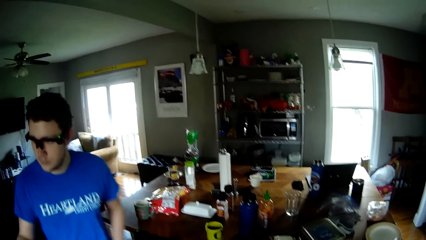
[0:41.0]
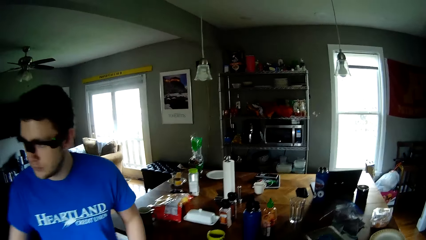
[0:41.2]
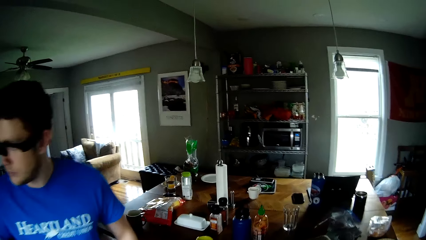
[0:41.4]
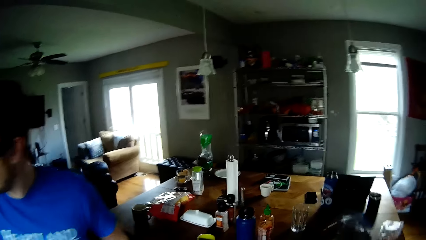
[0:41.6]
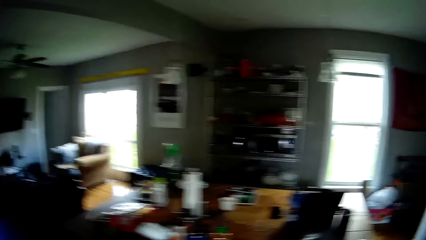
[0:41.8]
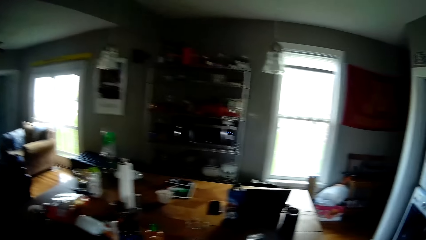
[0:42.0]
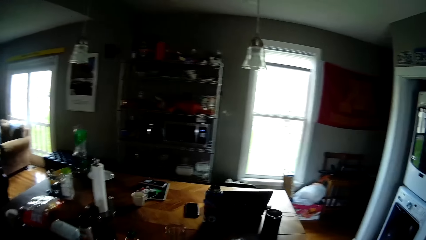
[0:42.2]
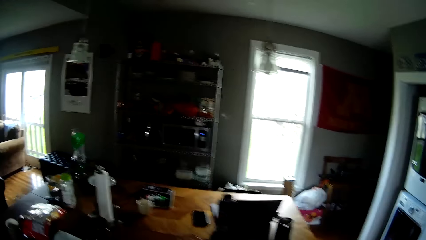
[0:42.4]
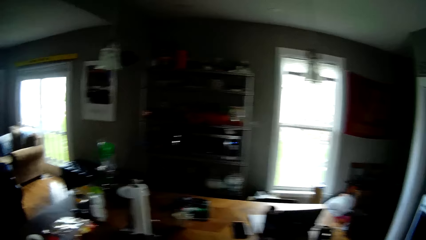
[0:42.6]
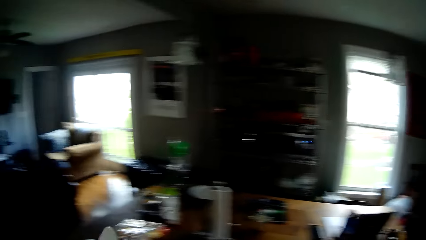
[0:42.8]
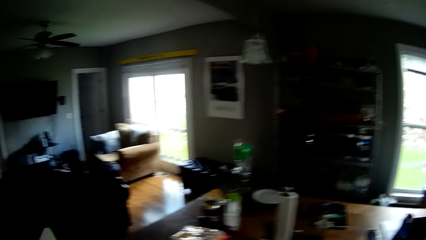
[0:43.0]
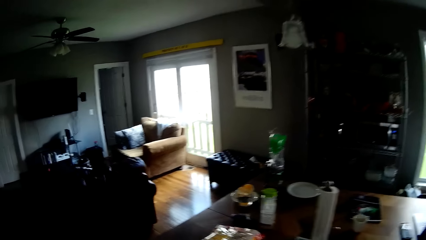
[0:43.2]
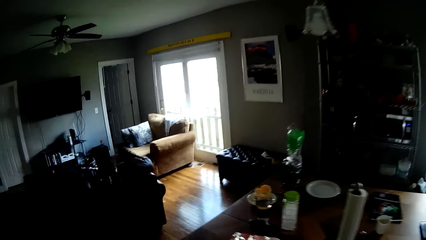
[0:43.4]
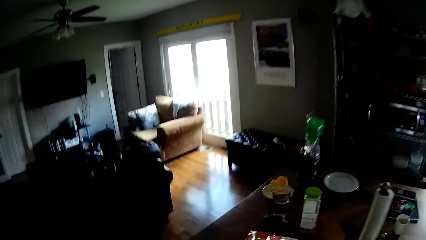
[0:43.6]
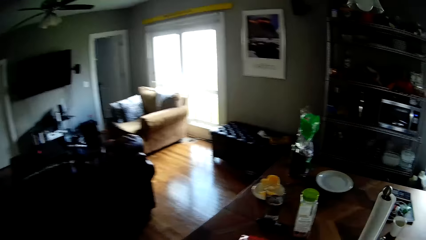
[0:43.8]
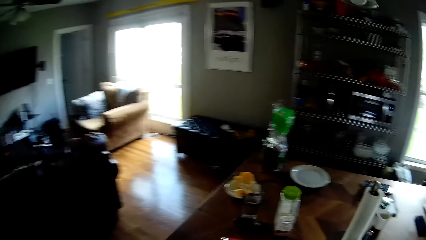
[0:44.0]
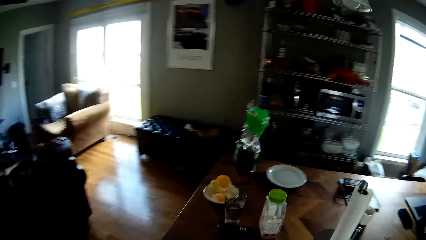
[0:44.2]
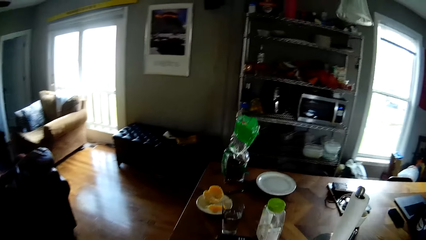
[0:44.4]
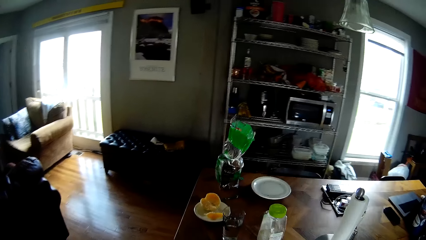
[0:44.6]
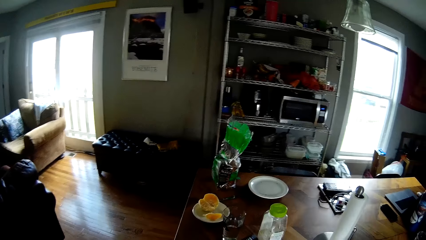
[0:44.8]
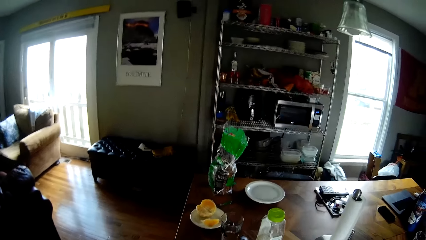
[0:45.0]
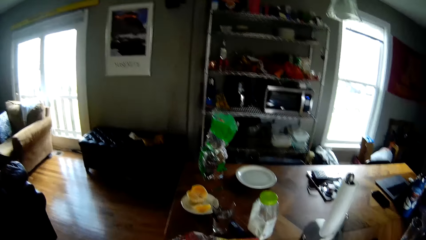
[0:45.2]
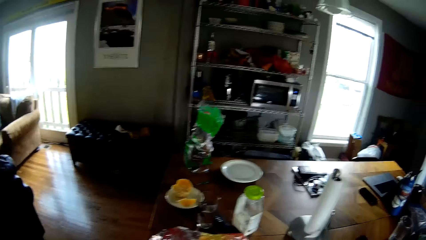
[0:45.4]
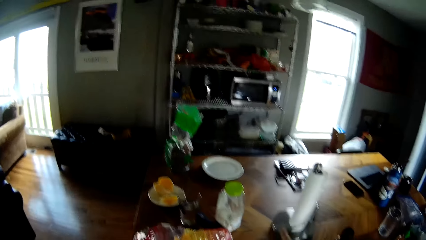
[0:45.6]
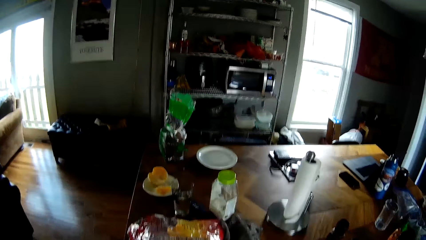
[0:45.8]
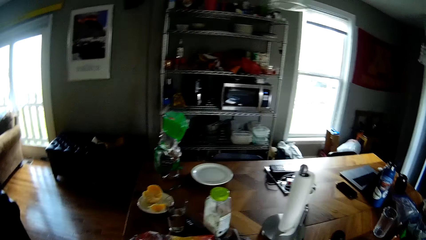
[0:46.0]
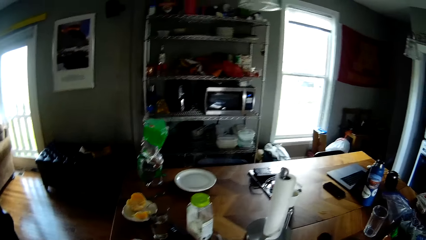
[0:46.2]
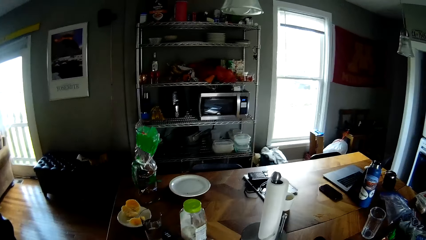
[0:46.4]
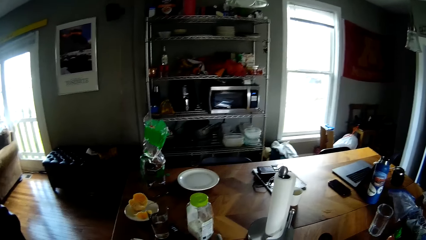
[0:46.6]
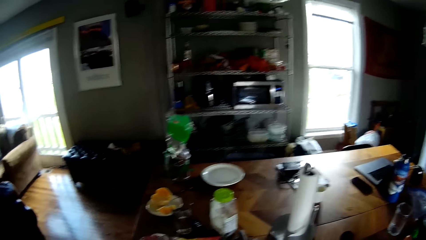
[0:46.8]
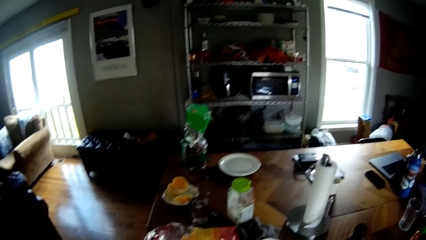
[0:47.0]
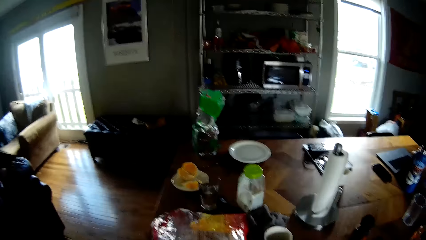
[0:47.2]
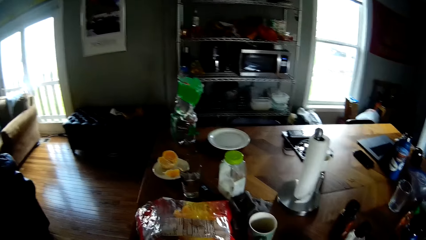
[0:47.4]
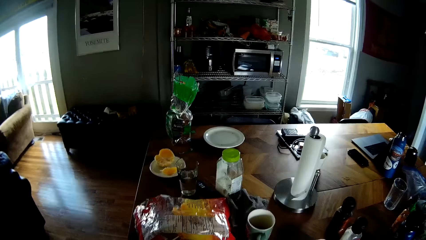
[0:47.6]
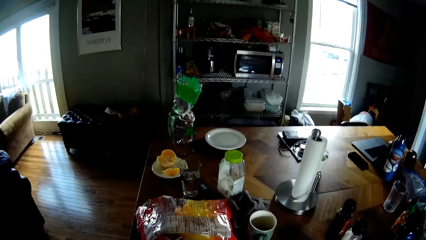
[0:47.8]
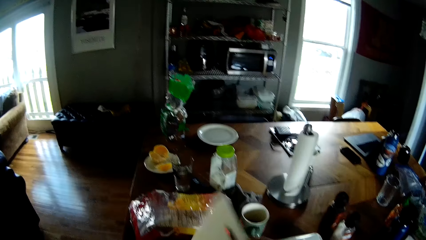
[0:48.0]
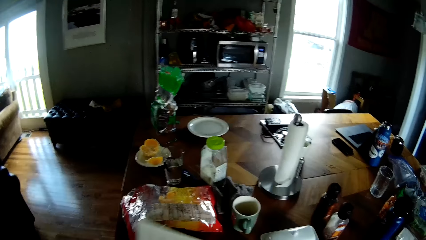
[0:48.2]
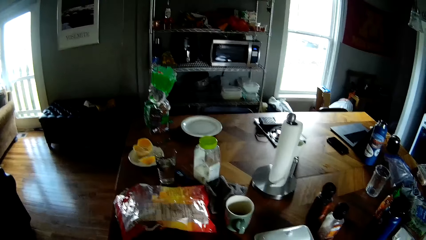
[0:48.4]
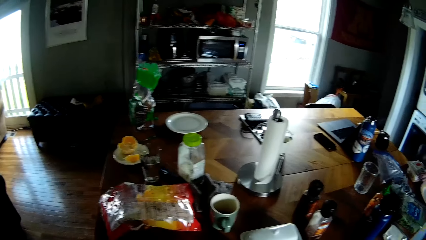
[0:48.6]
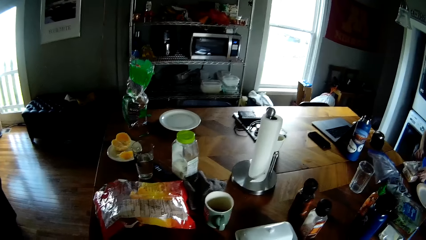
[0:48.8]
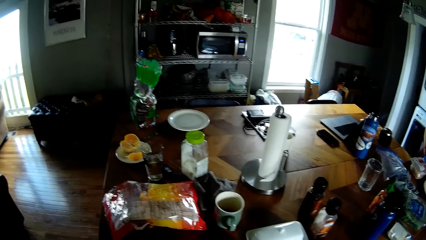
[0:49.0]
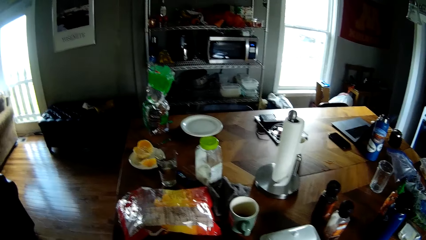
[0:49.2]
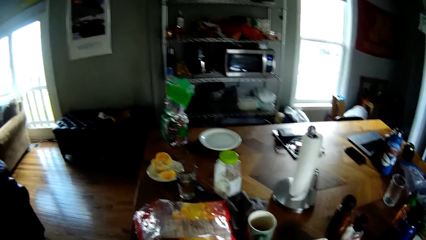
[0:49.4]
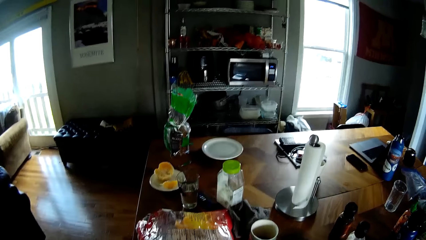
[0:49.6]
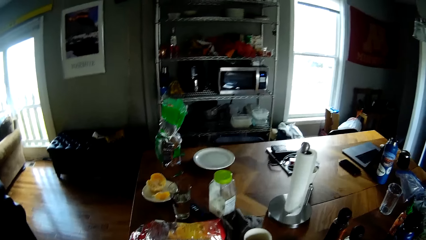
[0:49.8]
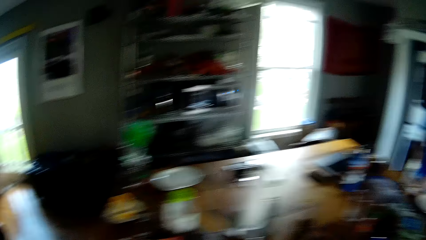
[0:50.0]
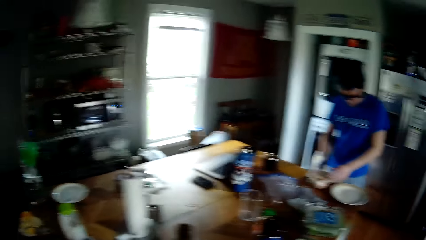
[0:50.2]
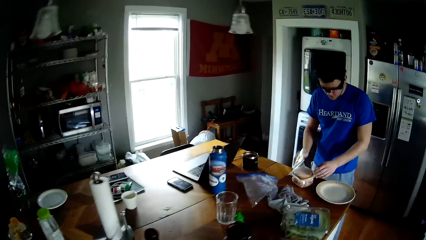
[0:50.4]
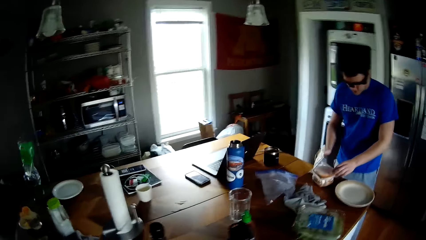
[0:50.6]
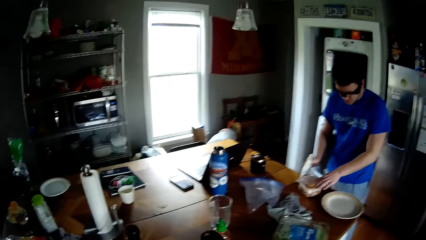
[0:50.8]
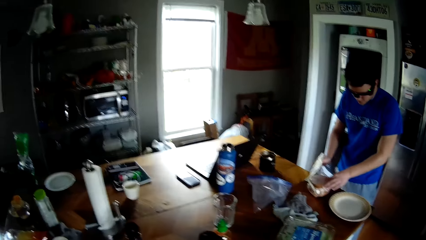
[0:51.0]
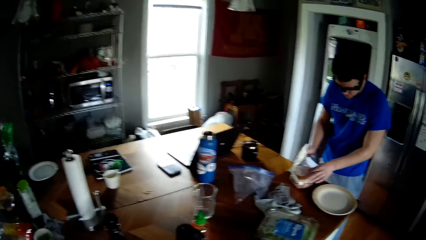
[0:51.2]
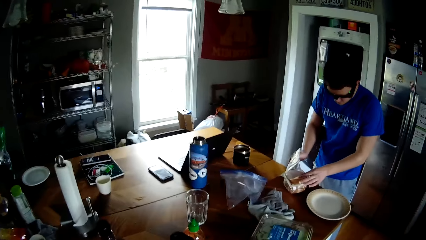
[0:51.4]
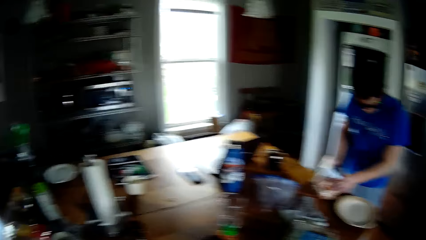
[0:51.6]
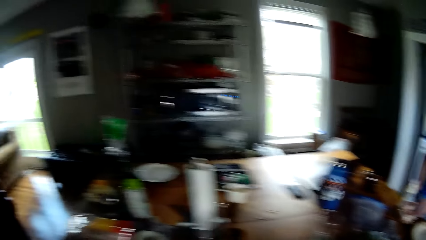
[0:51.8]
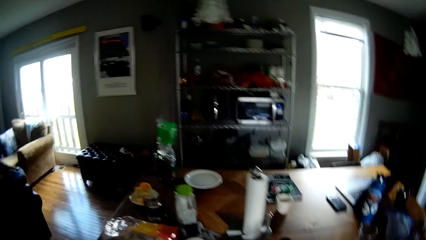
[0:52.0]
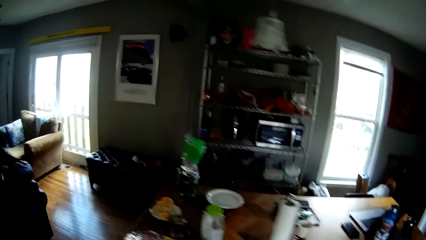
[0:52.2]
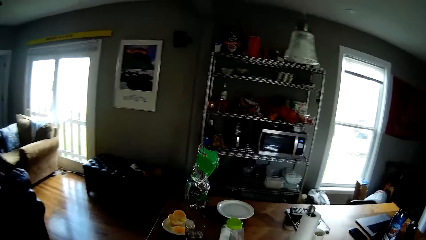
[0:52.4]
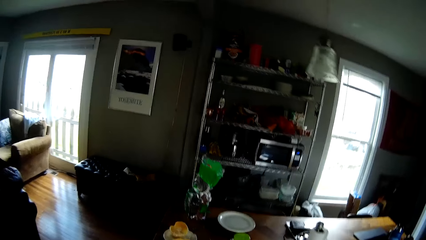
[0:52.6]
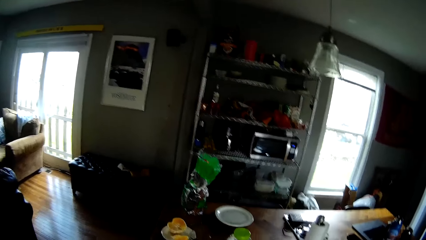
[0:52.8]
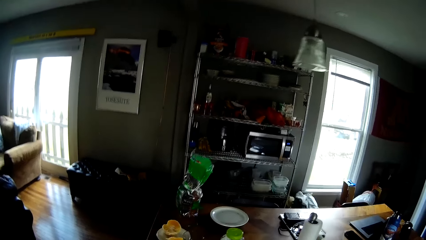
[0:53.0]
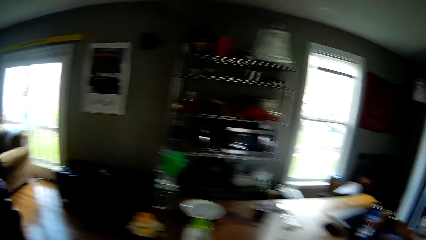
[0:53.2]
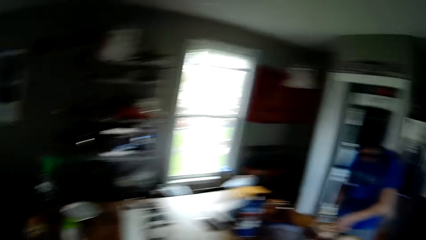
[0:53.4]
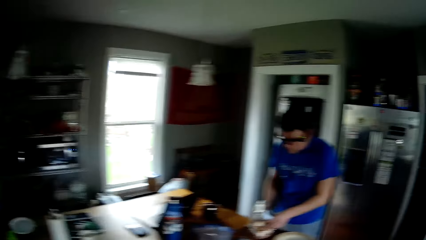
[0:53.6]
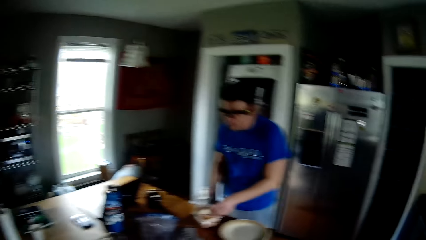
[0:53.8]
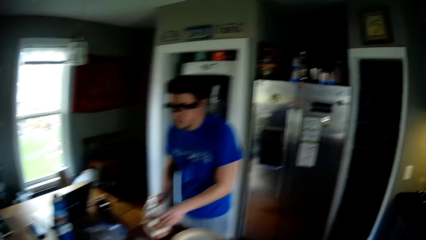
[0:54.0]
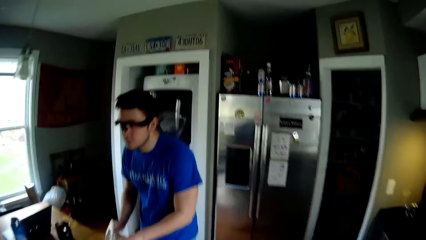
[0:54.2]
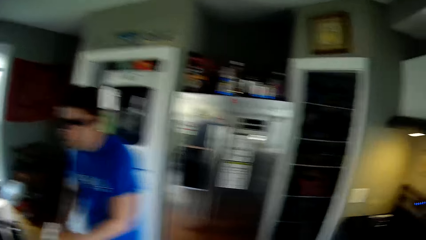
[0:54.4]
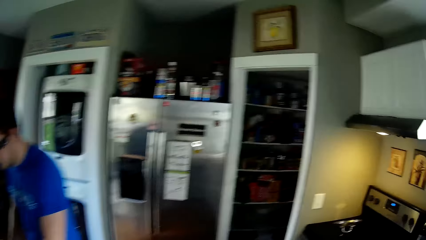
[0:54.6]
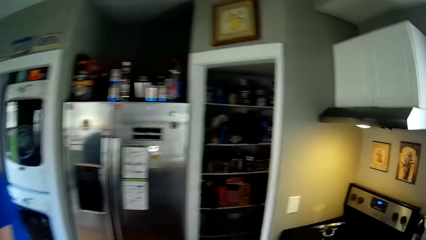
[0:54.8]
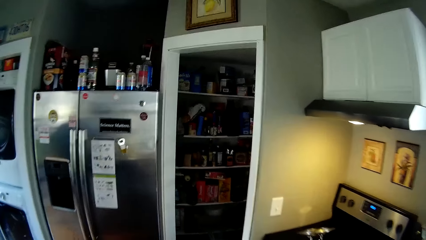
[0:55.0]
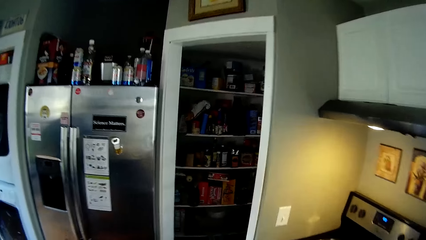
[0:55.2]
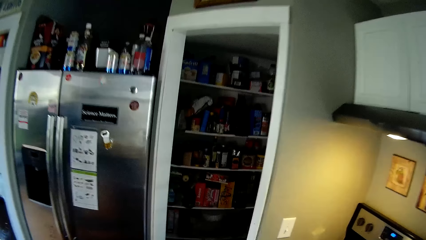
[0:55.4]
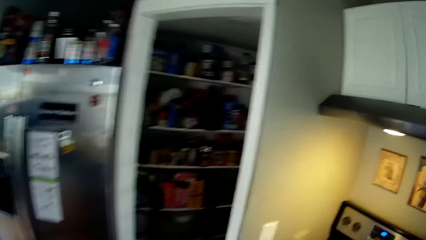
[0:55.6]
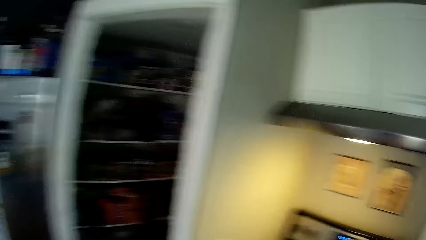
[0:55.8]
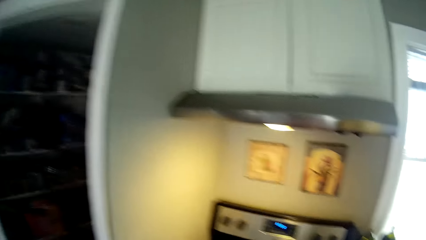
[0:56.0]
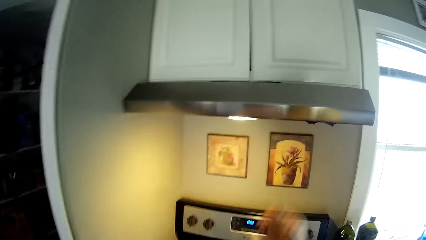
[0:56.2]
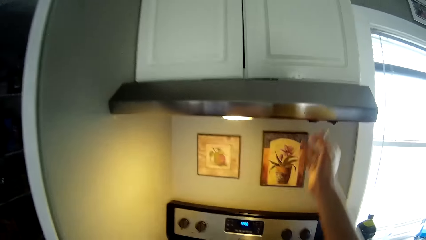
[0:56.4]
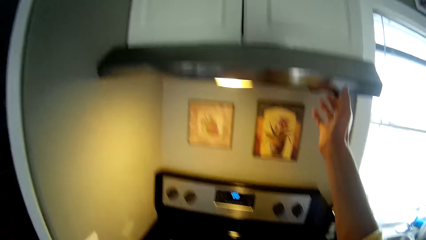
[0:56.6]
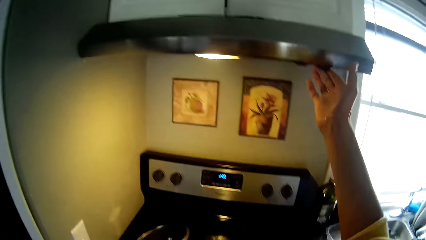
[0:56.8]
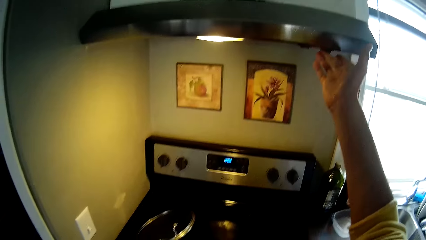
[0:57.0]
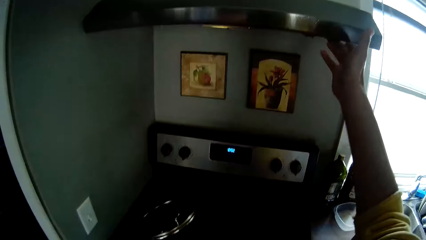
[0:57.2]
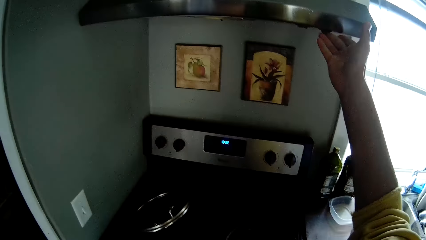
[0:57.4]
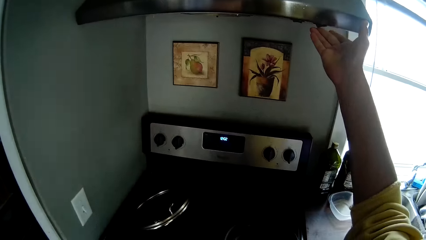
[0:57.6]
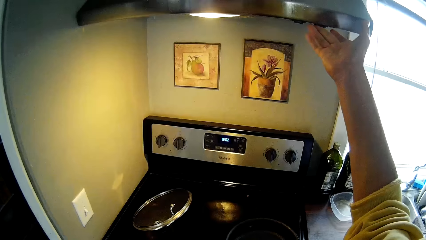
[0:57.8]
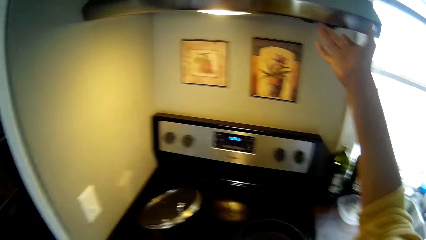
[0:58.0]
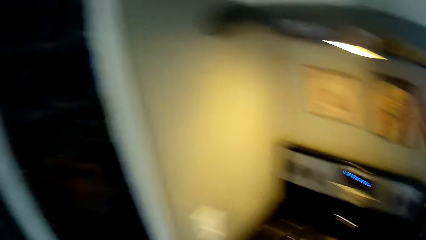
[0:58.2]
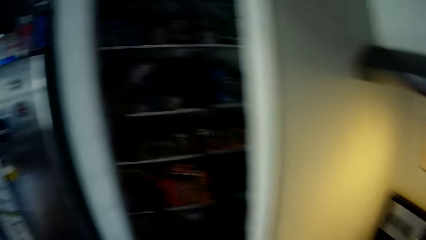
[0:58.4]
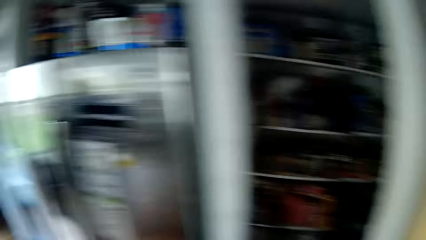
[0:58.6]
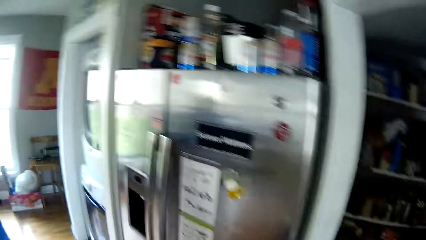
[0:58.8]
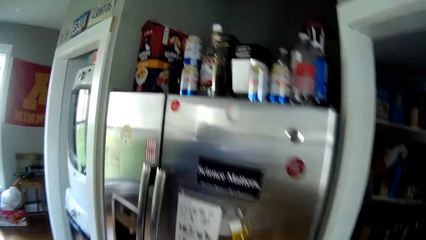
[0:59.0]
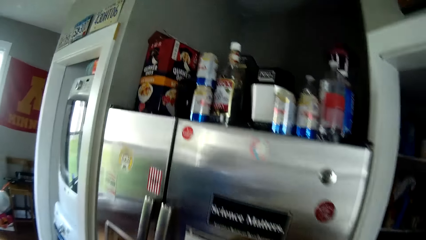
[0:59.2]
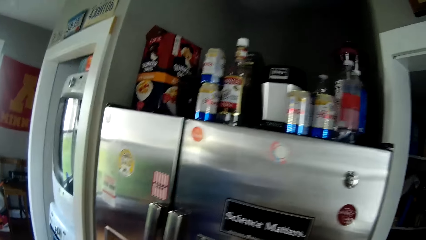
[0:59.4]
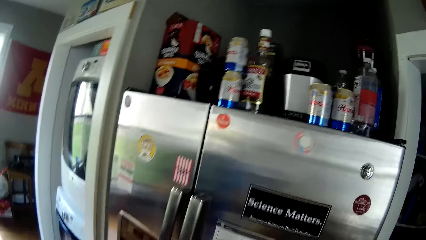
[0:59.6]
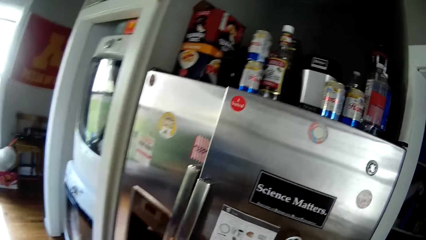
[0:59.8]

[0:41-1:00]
The camera wearer looks around. He looks around again. He interacts with the man. He looks around. The man touches something. The man searches through a container on the table with his left hand. The camera wearer looks around. He presses a switch with his right hand. He touches the chimney. He presses the switch with his right hand again.
